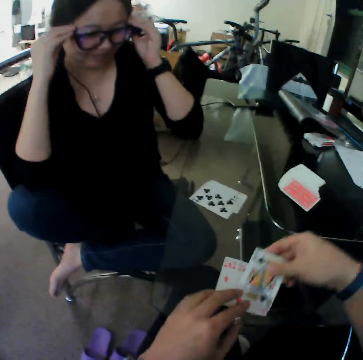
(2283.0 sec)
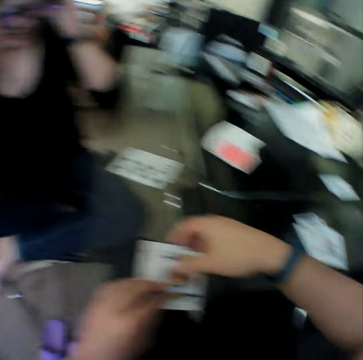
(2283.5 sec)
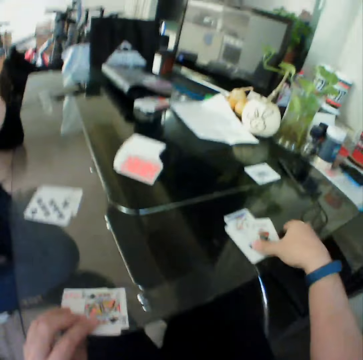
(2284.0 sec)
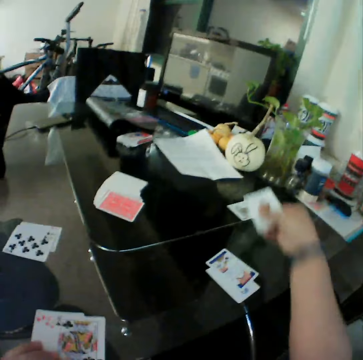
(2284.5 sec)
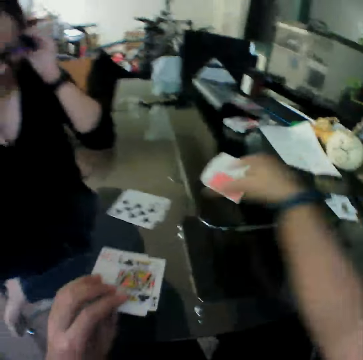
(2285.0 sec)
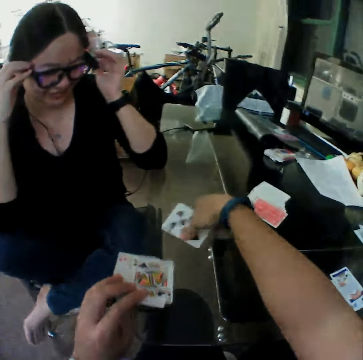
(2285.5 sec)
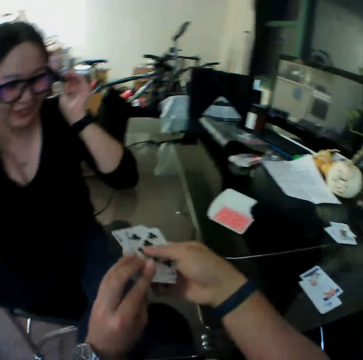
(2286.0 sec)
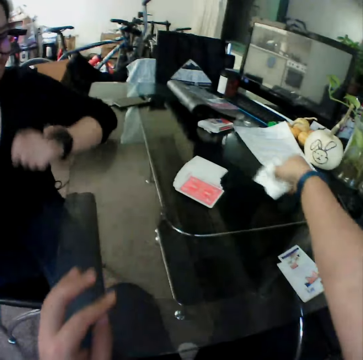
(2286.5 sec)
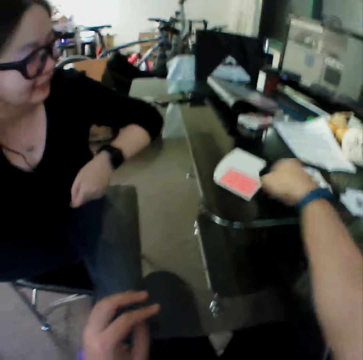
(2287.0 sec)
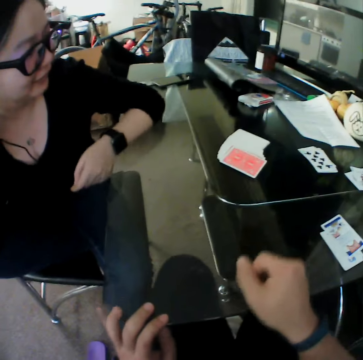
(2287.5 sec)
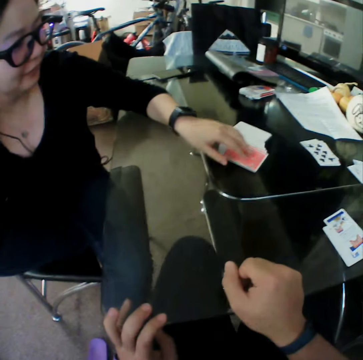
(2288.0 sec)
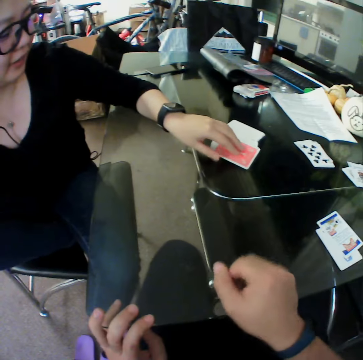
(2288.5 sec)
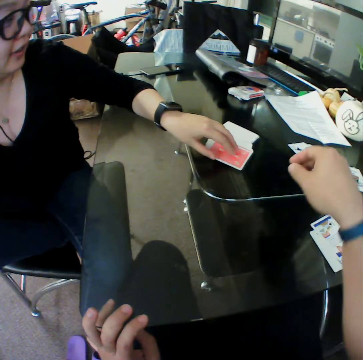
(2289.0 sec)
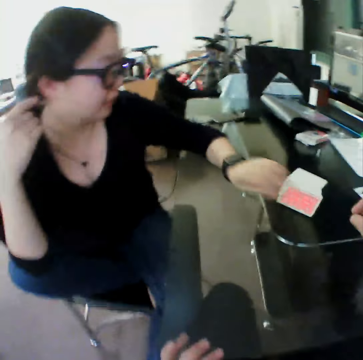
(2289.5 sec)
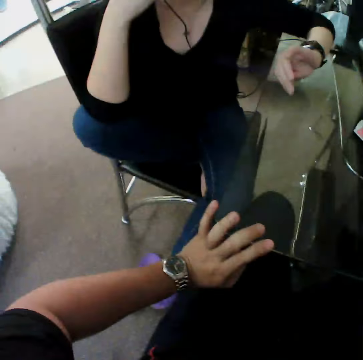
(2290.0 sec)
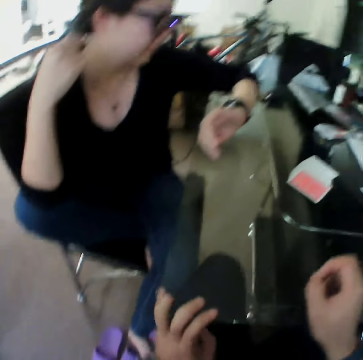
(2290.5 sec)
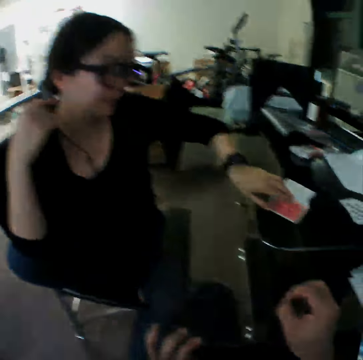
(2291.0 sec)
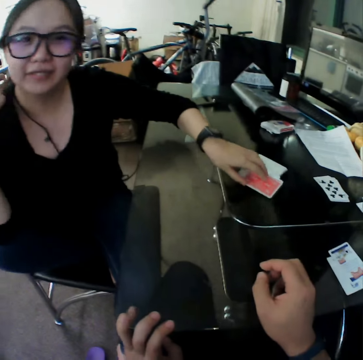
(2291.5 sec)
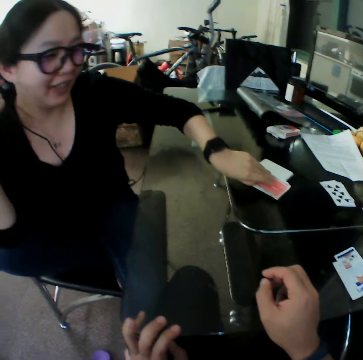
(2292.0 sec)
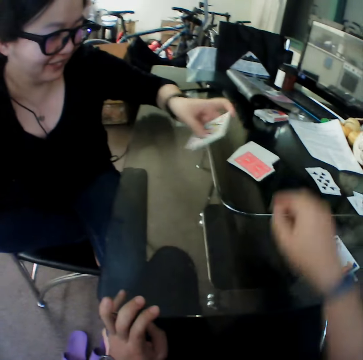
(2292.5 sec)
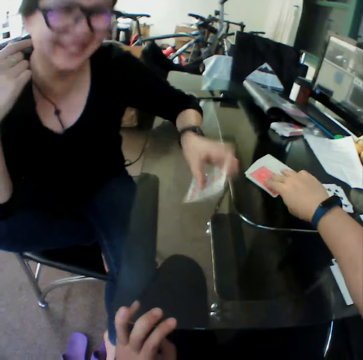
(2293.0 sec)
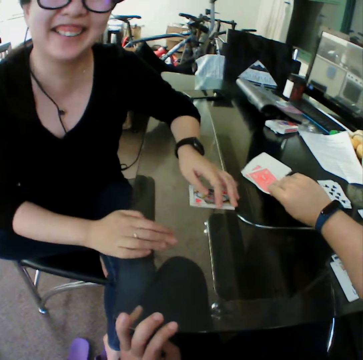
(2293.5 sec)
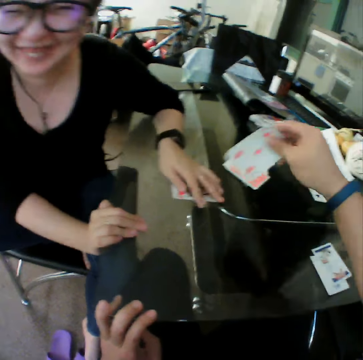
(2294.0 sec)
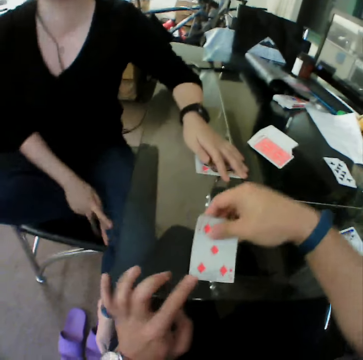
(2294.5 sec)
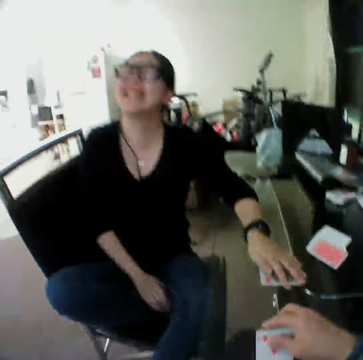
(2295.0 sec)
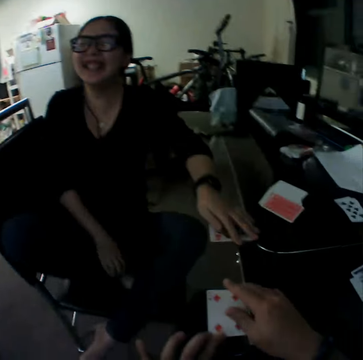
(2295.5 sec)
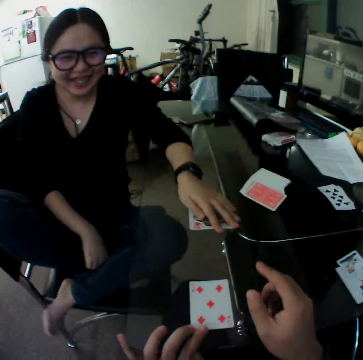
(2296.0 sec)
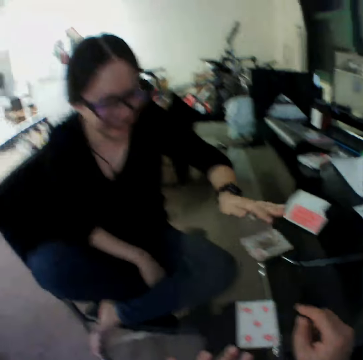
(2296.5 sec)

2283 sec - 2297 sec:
The camera wearer drops the card on the table. He picks a card from the table and drops the card on the table. He picks the cards from the table with his left hand. He picks the cards from the table with his right hand. He holds the cards with both hands and drops the cards on the table. A woman touches a card on the table. The woman picks a card from the table. The camera wearer picks a card from the table. The woman drops the card on the table. The camera wearer drops the card on the table.

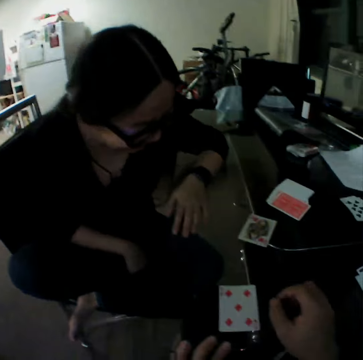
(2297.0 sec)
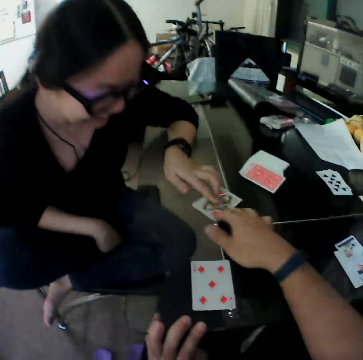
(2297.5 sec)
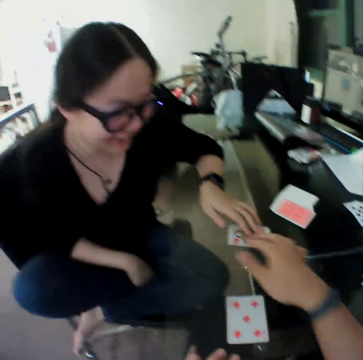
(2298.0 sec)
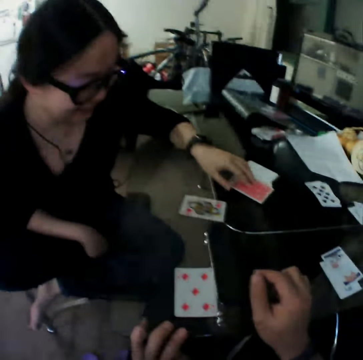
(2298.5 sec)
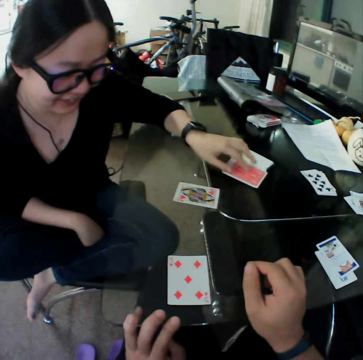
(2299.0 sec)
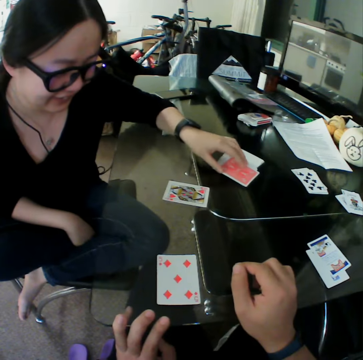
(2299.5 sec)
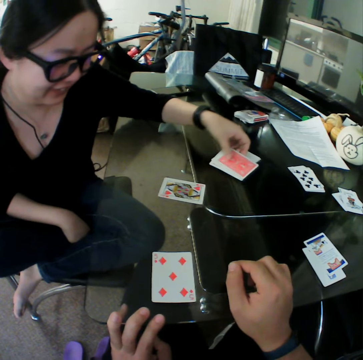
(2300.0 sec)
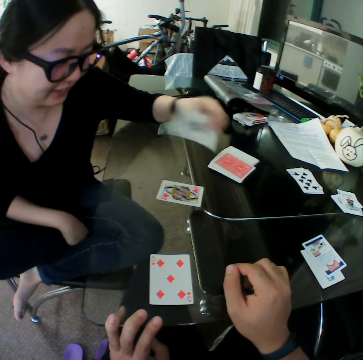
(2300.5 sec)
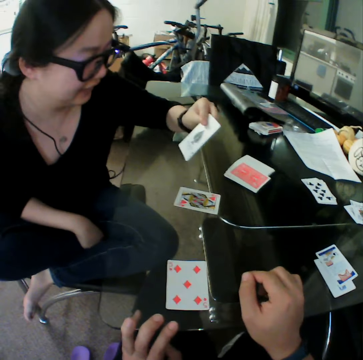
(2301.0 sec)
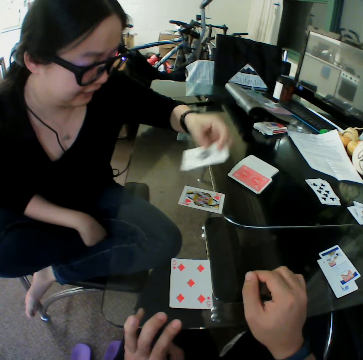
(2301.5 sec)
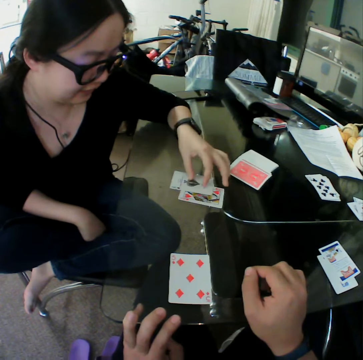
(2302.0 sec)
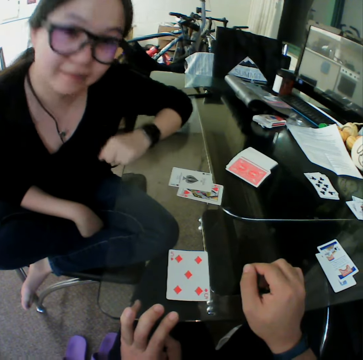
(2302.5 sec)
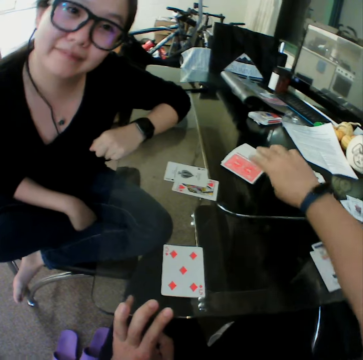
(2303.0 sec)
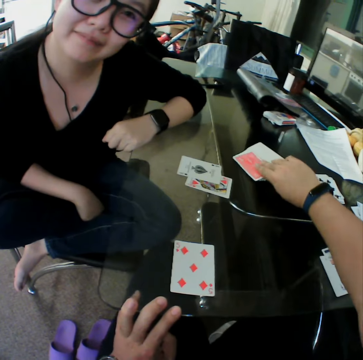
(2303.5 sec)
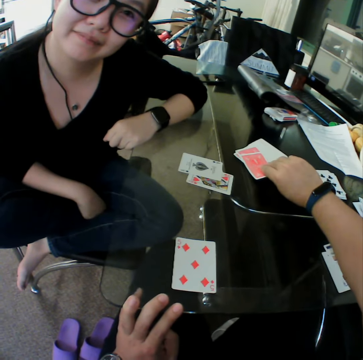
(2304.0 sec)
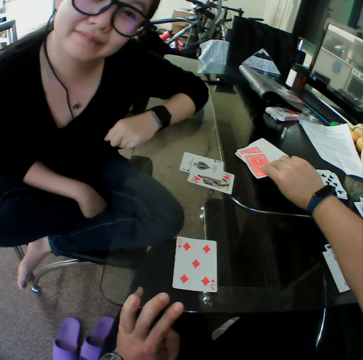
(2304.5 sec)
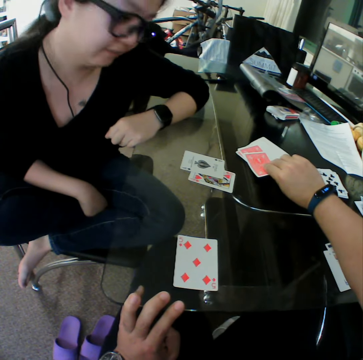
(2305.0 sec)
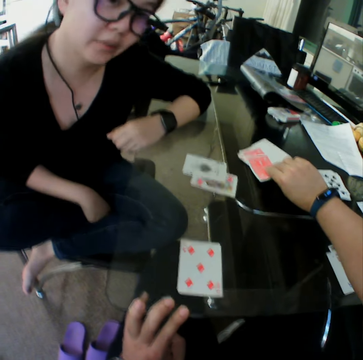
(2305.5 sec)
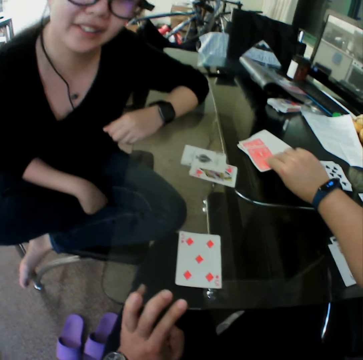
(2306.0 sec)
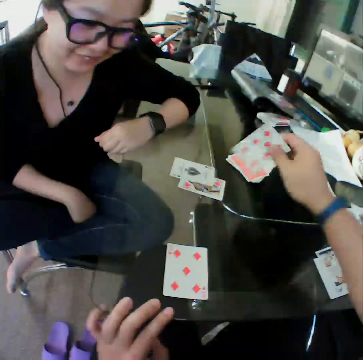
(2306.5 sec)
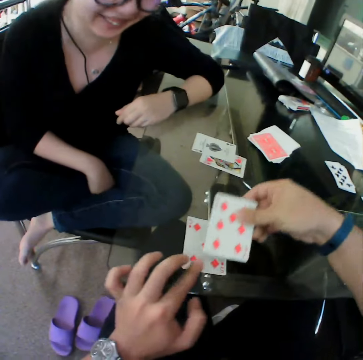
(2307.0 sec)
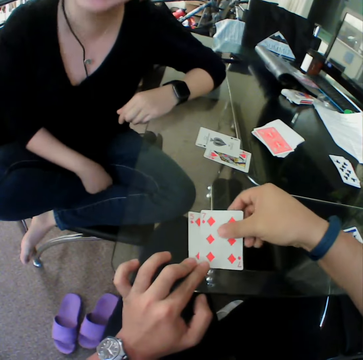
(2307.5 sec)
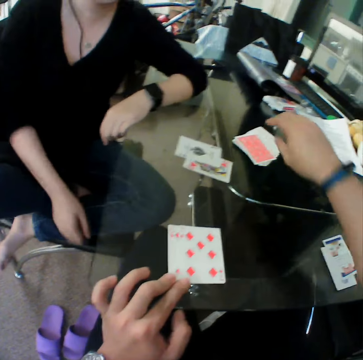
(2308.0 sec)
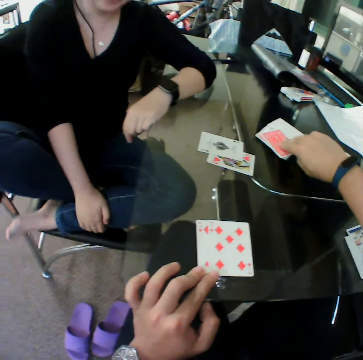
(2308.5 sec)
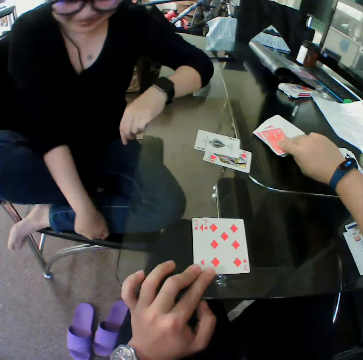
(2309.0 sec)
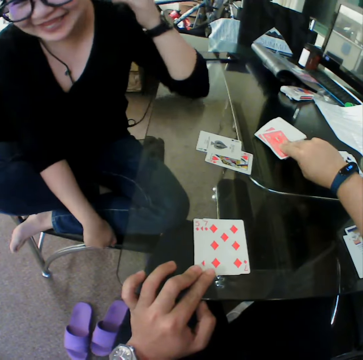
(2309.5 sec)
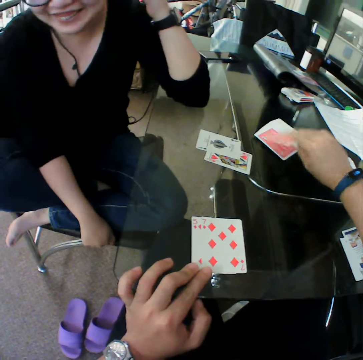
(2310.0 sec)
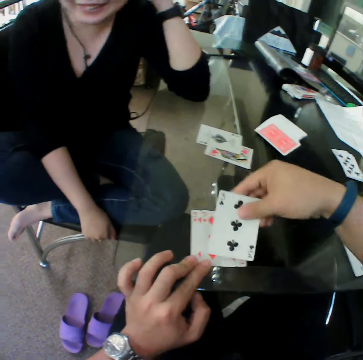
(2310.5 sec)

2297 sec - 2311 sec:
A woman touches the card on the table. The camera wearer pushes the card on the table. The woman picks a card from the table and drops the card on the table. The camera wearer puts the card down. They pick a card from the table and drop the card on the table. They pick a card from the table.

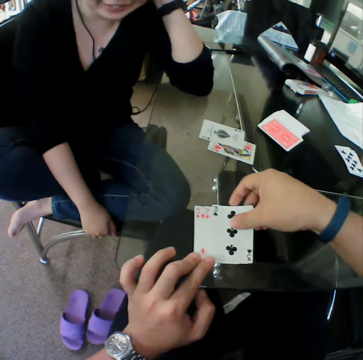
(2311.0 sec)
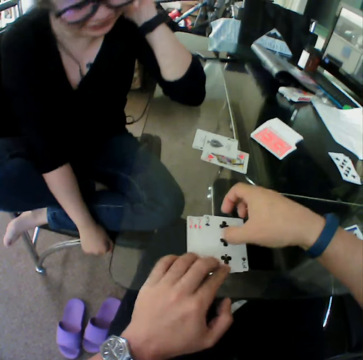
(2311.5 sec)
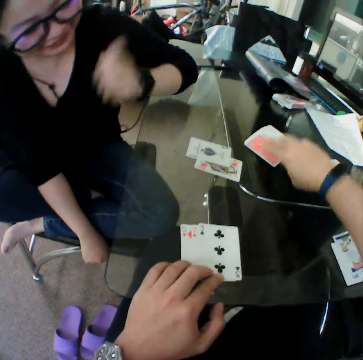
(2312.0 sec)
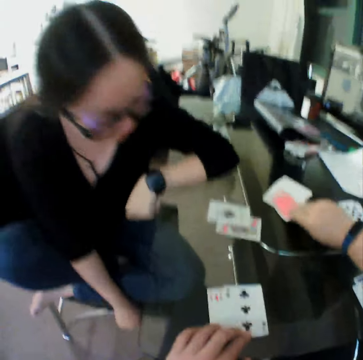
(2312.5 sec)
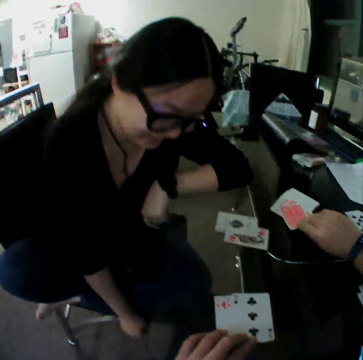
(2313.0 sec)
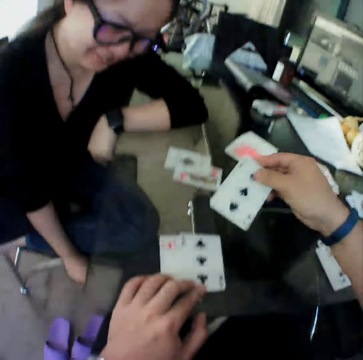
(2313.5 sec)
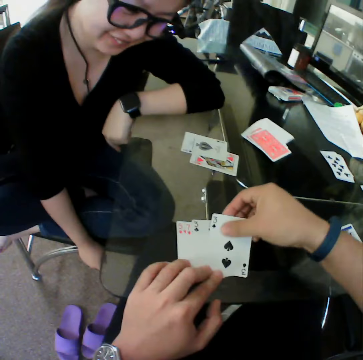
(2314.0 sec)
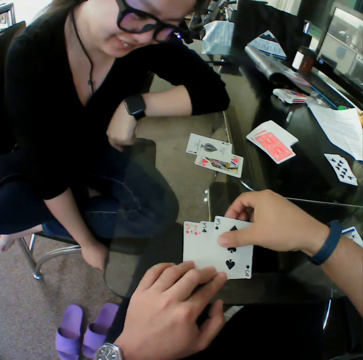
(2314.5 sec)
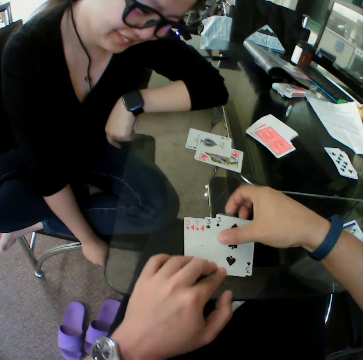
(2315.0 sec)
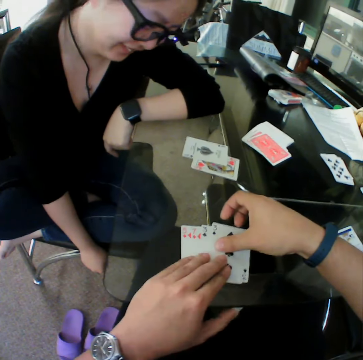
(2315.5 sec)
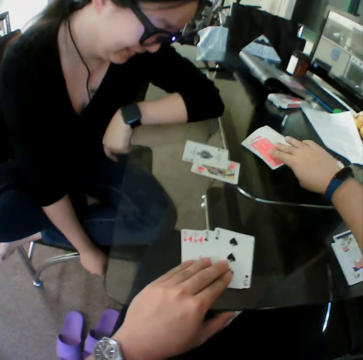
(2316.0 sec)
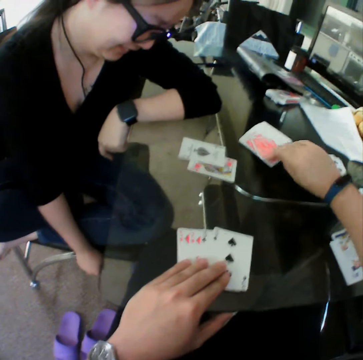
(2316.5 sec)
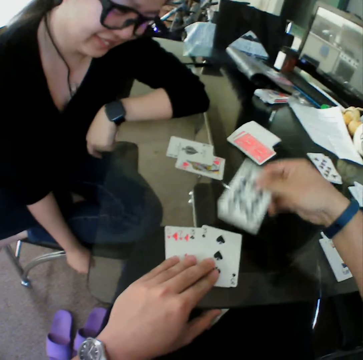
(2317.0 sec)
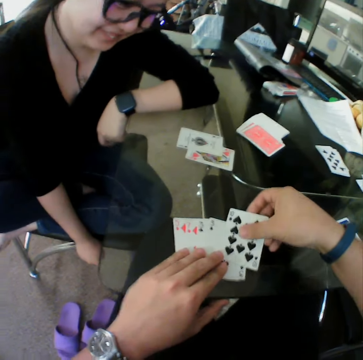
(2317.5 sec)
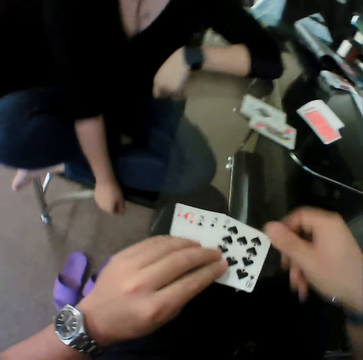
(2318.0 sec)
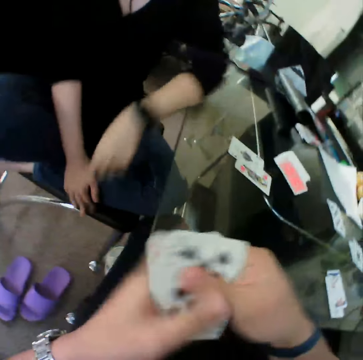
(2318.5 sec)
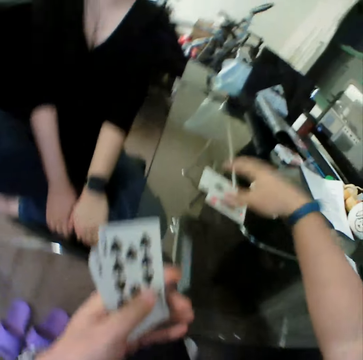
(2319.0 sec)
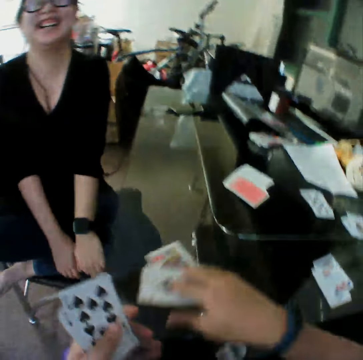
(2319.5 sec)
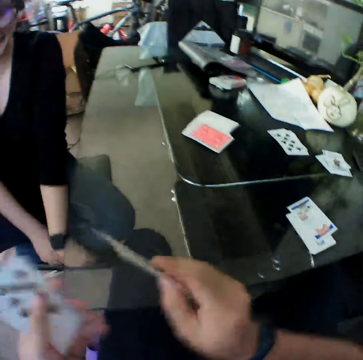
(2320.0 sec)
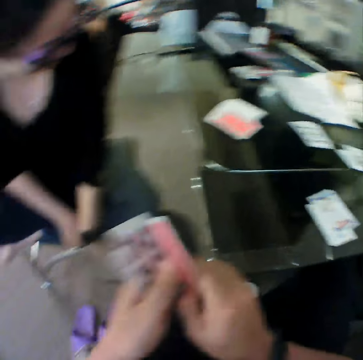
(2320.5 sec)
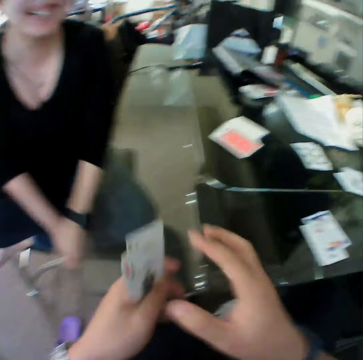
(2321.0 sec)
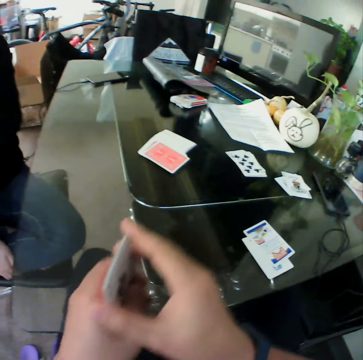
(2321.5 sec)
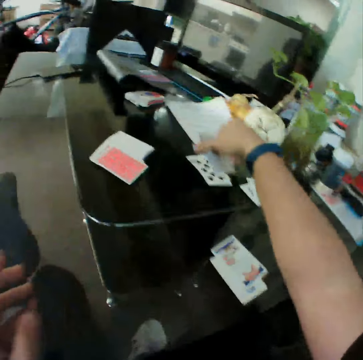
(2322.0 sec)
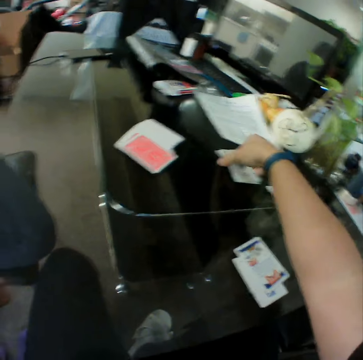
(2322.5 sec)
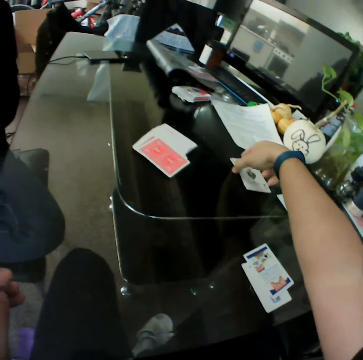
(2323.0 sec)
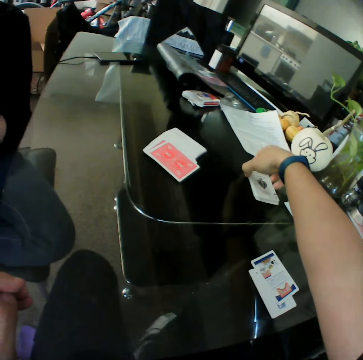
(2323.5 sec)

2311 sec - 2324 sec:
The camera wearer drops the card on the table. He picks a card from the table and drops the card on the table. He picks a card from the table and drops the card on the table. He picks the cards from the table with his left hand. He picks the cards from the table with his right hand. He holds the cards with both hands and drops the cards on the table.
